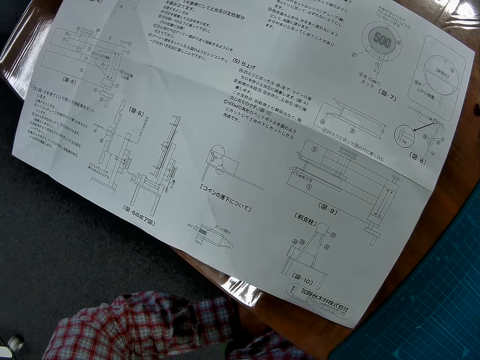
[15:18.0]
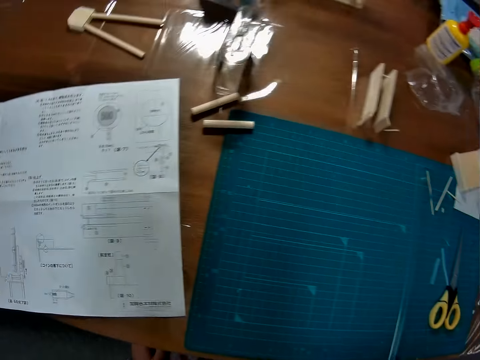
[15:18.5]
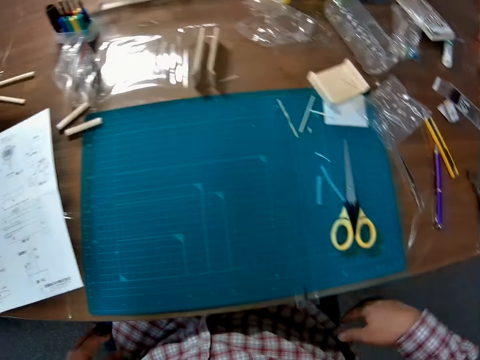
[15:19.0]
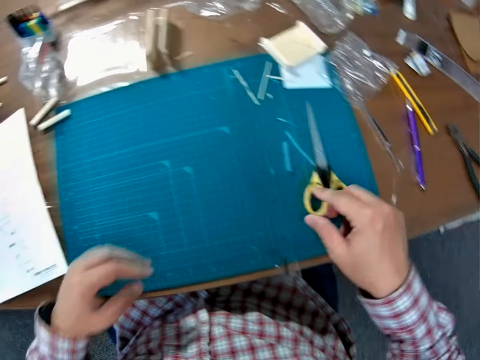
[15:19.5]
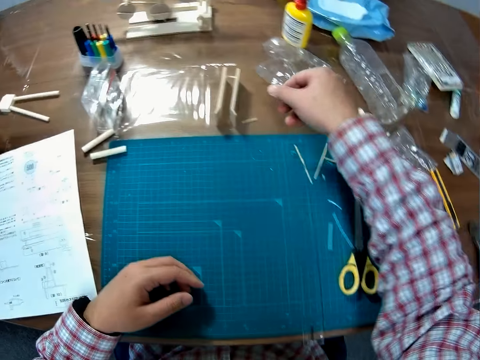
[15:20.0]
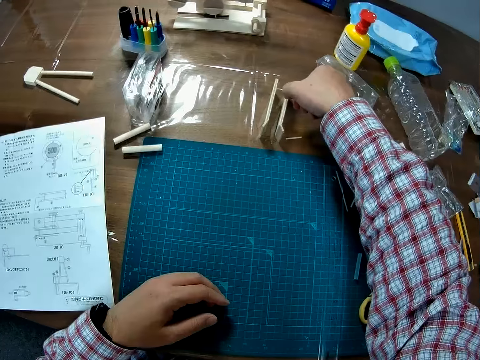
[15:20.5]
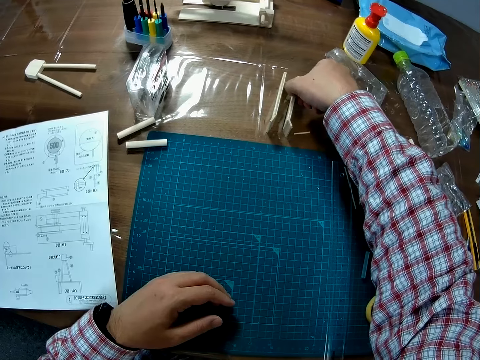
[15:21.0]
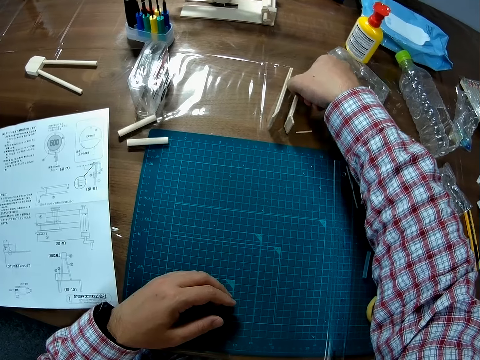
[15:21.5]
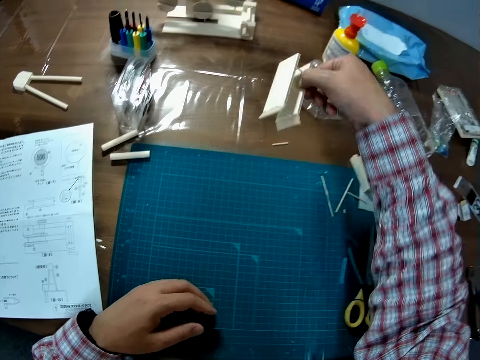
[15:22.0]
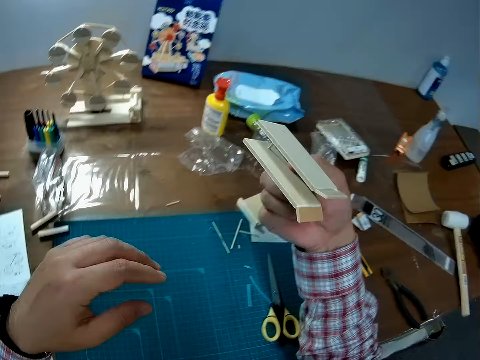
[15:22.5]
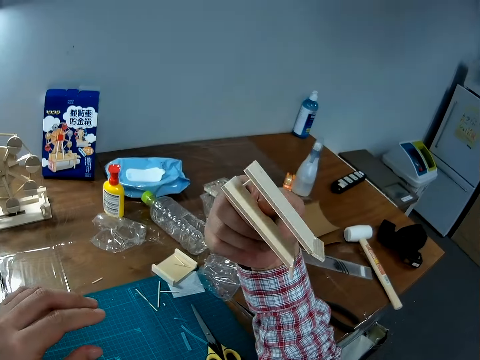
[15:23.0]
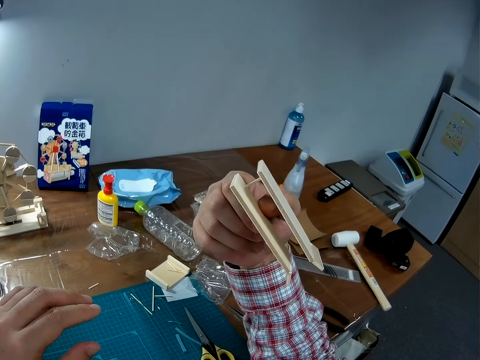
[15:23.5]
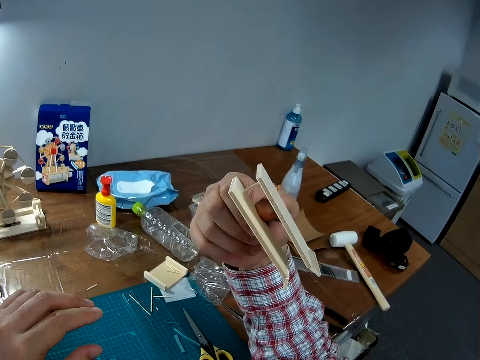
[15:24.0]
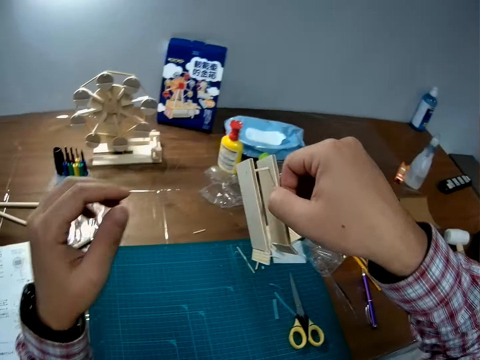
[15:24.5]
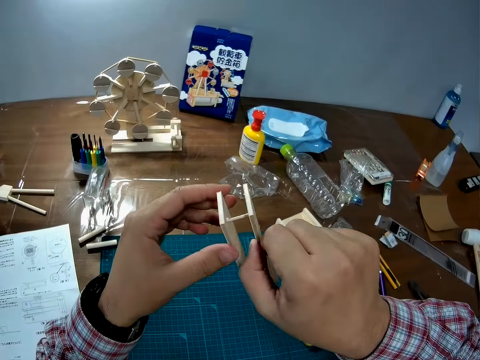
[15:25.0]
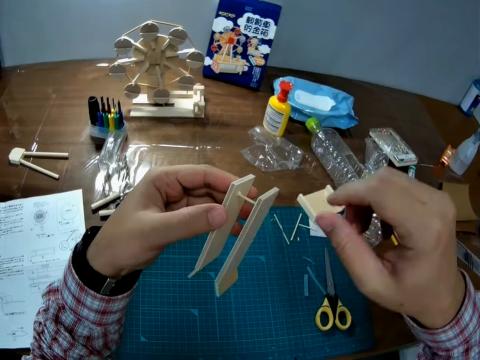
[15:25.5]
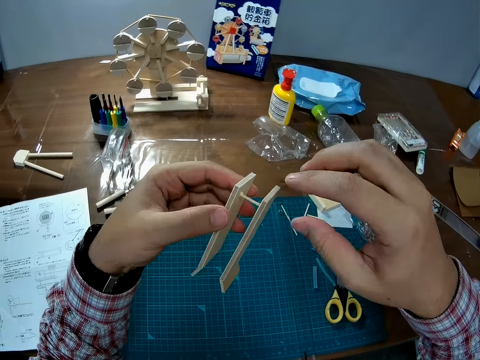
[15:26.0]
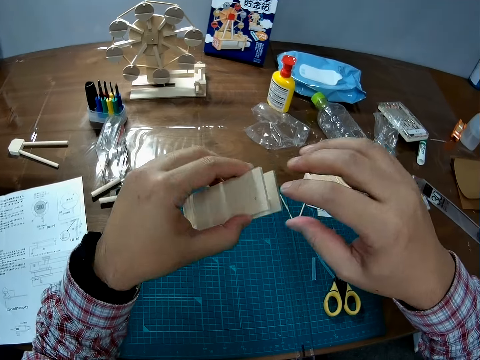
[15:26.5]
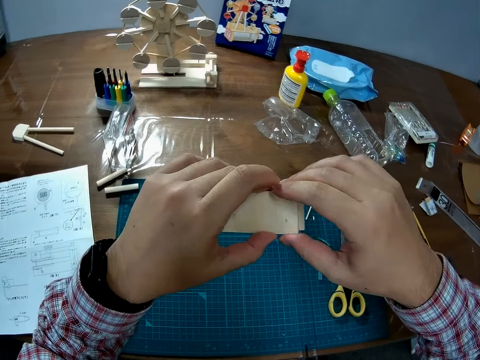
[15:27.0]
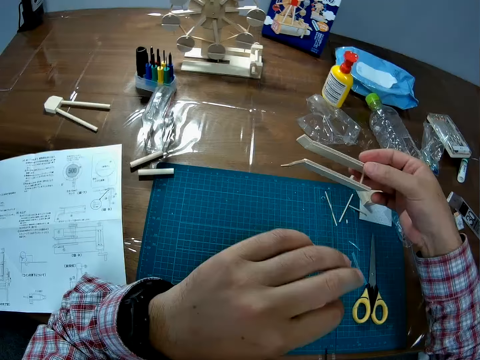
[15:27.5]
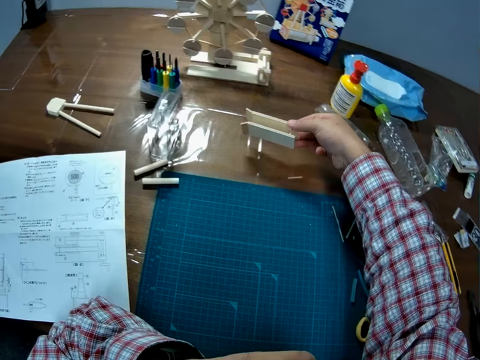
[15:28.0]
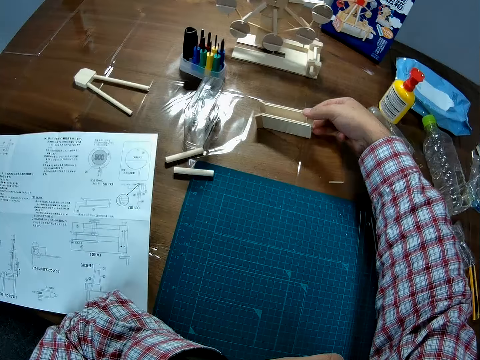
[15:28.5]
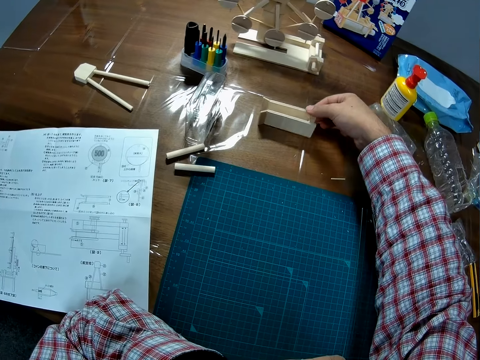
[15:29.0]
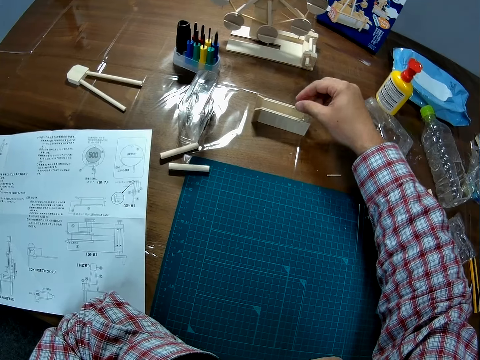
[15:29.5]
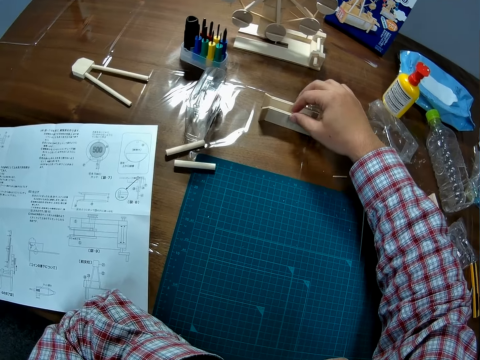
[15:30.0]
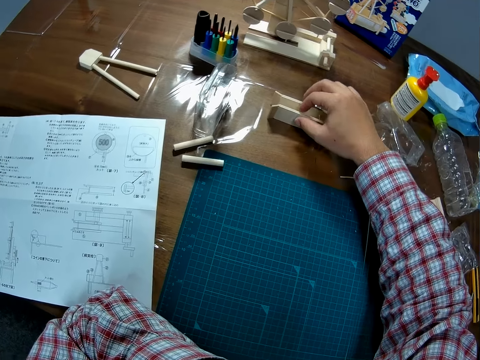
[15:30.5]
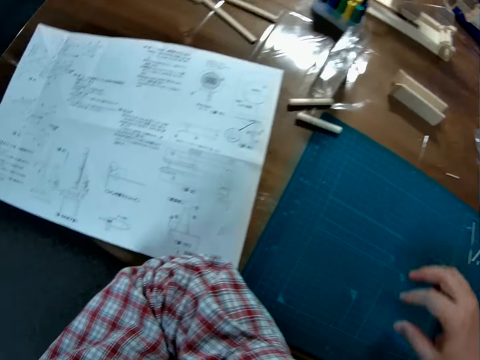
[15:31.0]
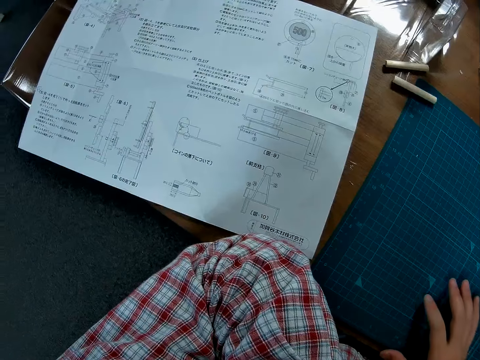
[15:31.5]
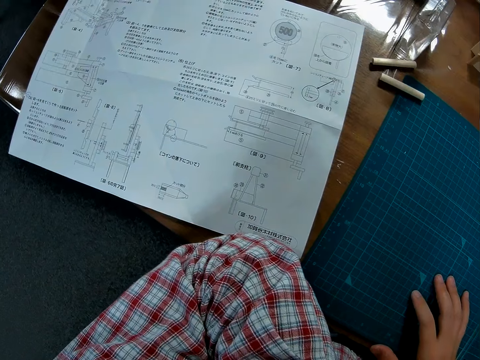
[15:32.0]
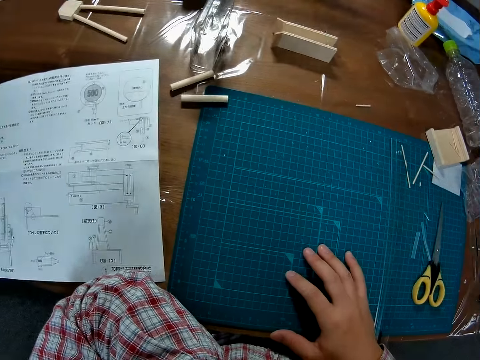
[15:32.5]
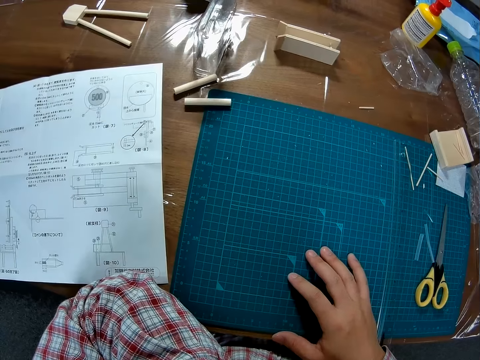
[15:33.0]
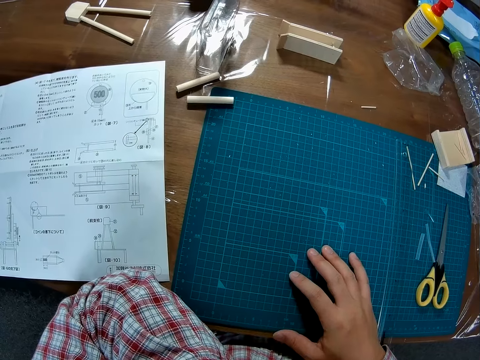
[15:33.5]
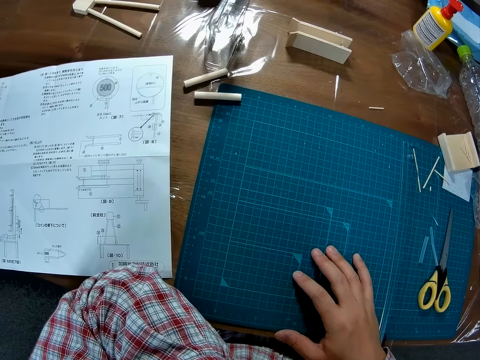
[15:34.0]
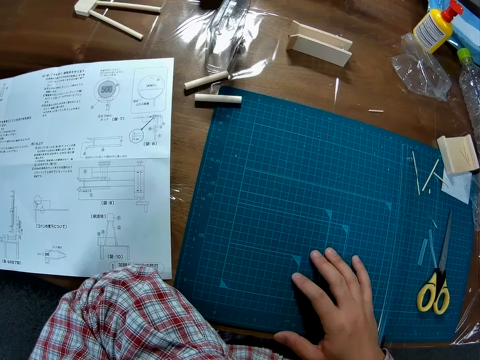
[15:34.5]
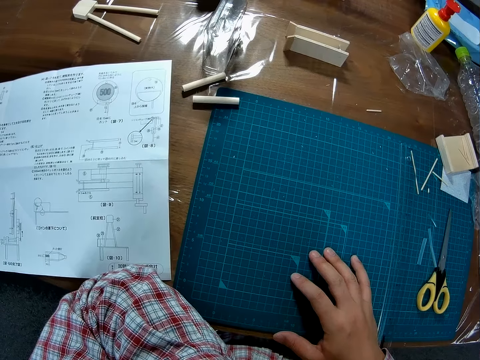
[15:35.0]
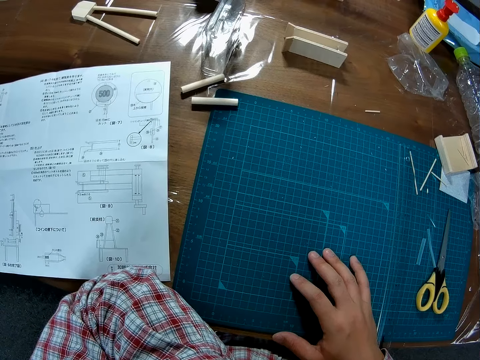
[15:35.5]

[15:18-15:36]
The camera wearer picks up the model piece. They look at the model piece. They pass the model piece to the left hand. They pass the model piece to the right hand. They put the model piece on the table. They touch the model piece. They put the hand on the cutting mat. They look around.

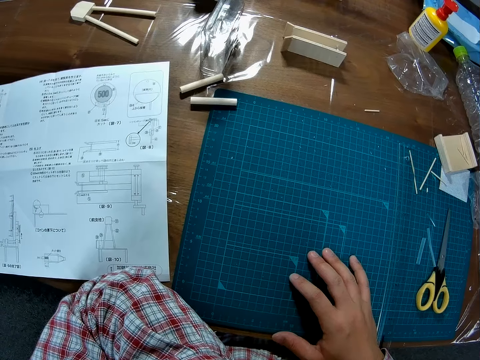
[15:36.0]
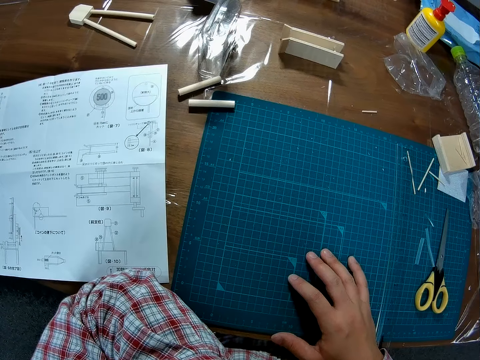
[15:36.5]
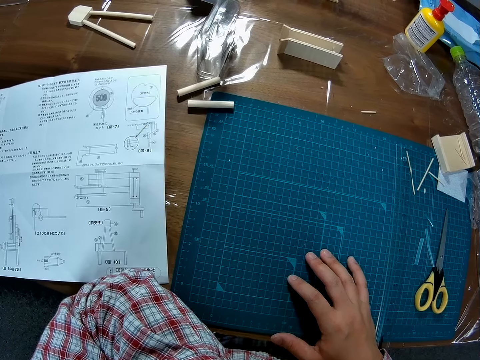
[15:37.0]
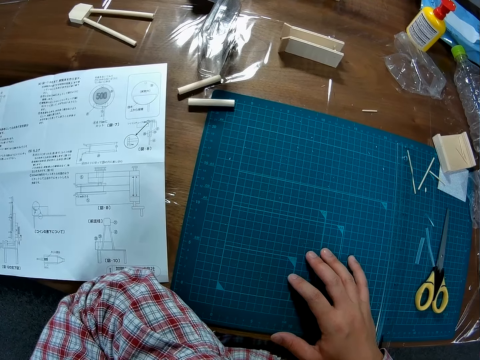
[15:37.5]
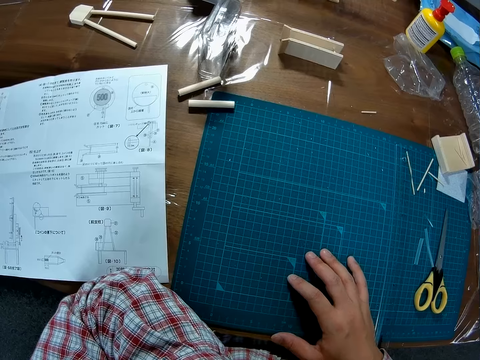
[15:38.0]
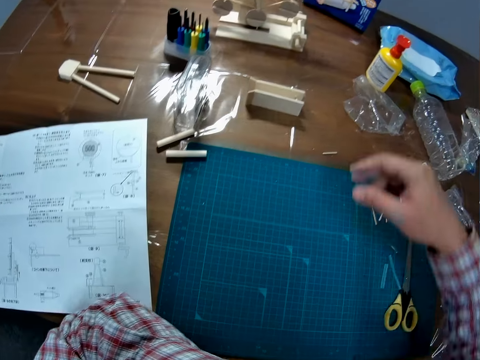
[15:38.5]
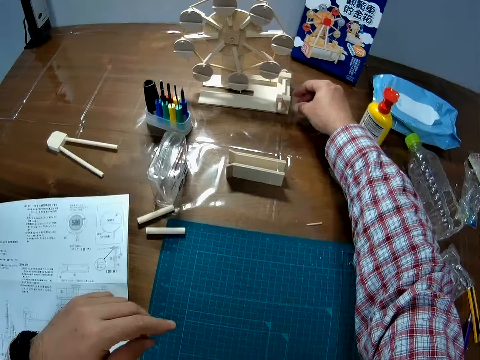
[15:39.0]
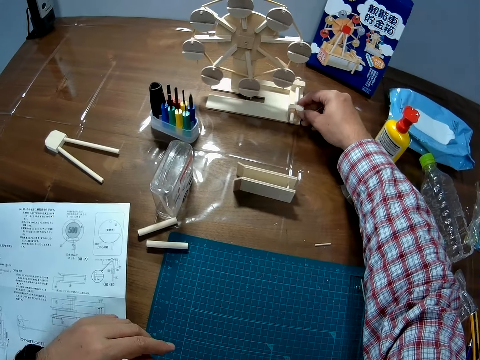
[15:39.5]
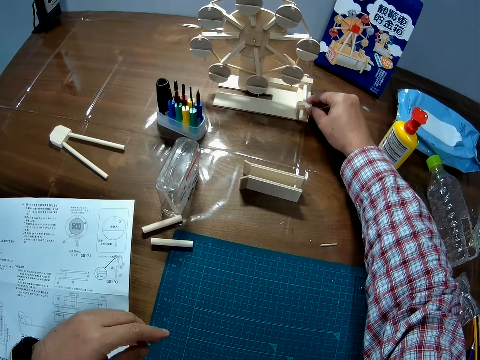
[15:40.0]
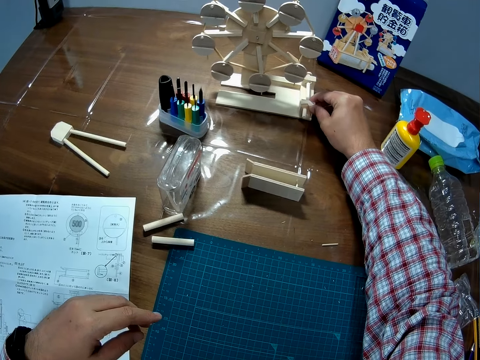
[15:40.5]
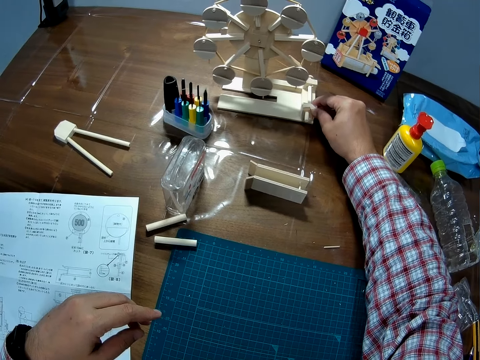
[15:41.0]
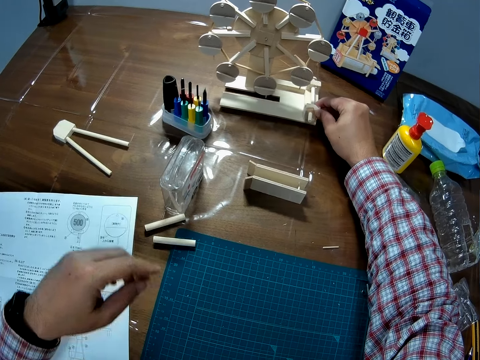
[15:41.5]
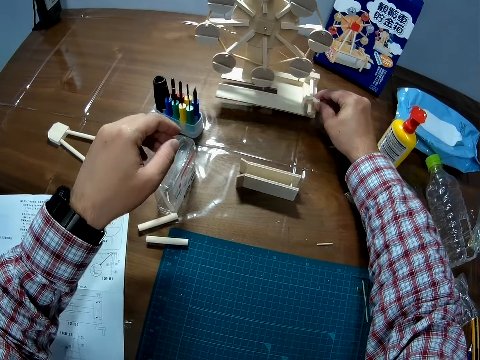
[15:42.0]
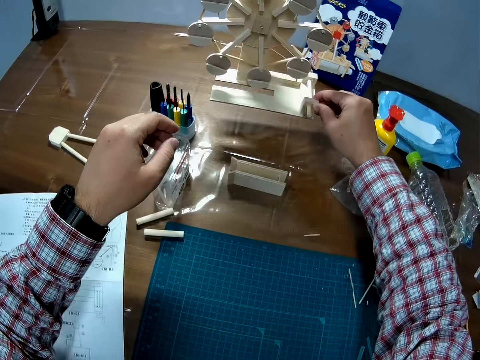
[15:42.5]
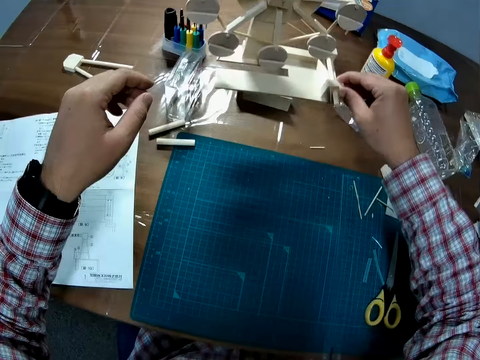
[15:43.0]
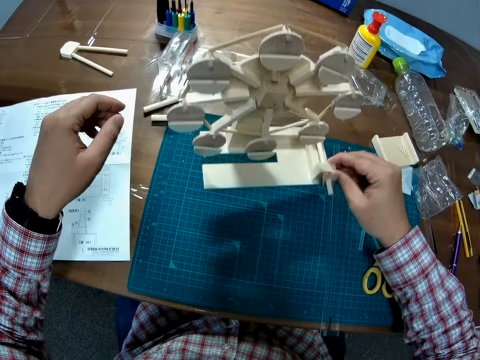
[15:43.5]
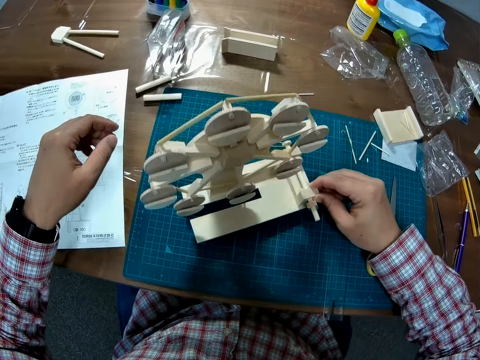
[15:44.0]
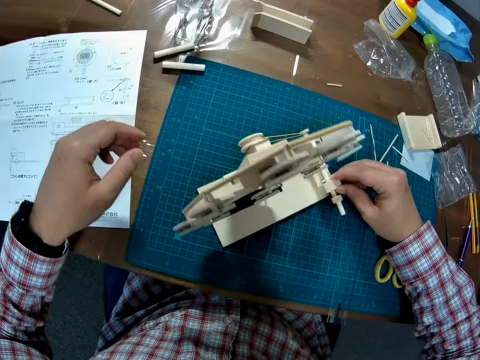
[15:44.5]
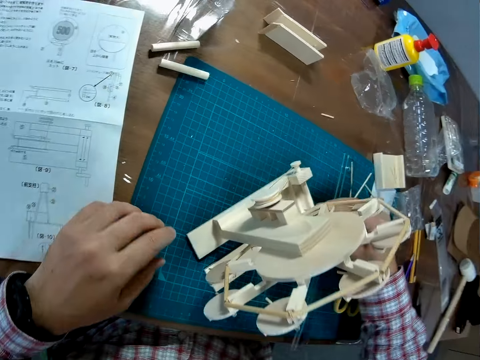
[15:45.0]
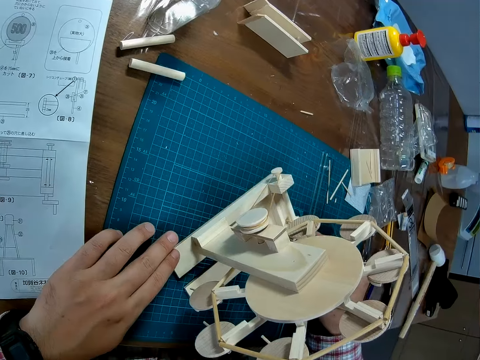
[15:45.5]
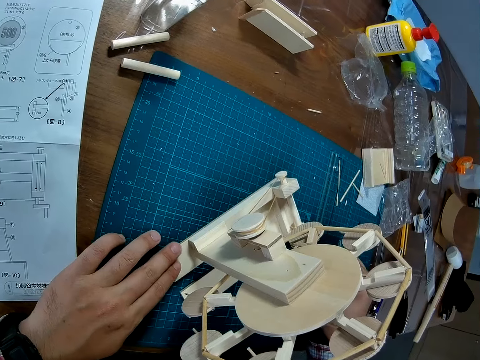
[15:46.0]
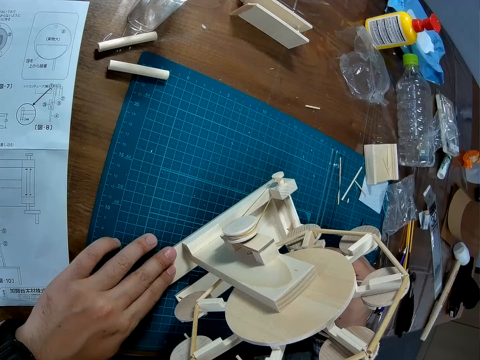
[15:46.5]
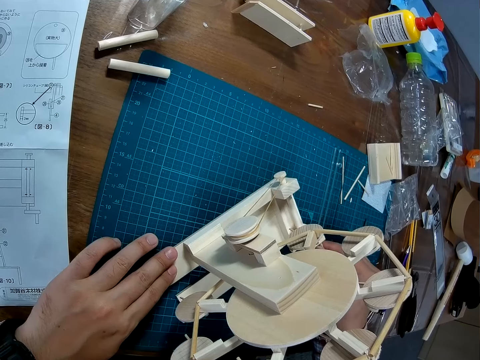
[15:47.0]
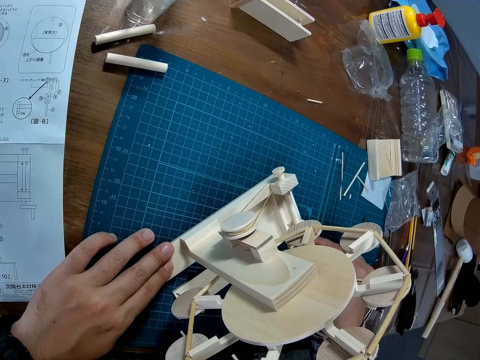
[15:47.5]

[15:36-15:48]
The camera wearer picks up the Ferris wheel model. They put the Ferris wheel model on the cutting mat. They look at the Ferris wheel model. They touch the Ferris wheel model. They move something on the Ferris wheel model.
